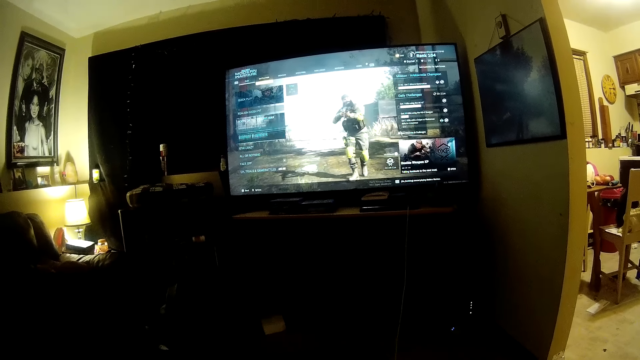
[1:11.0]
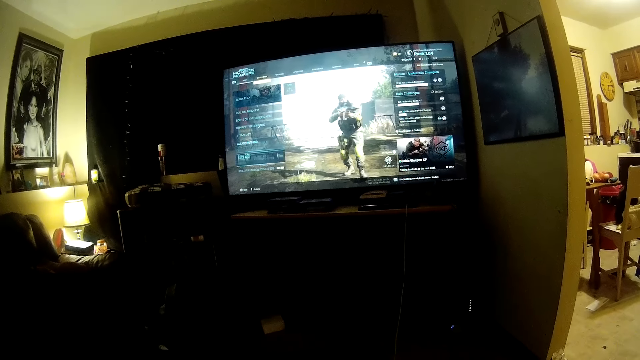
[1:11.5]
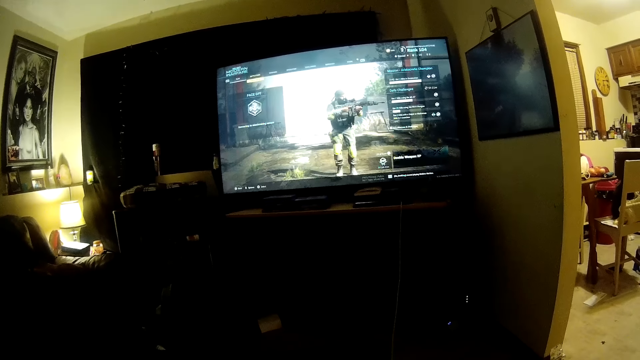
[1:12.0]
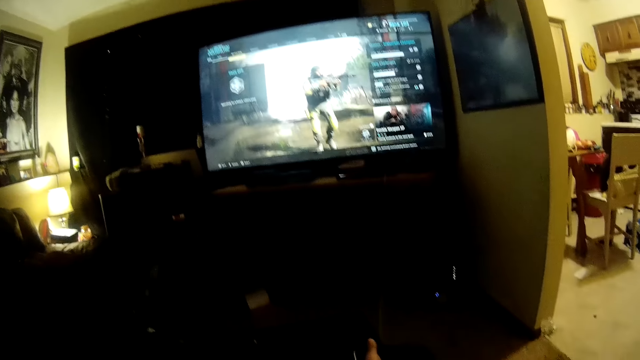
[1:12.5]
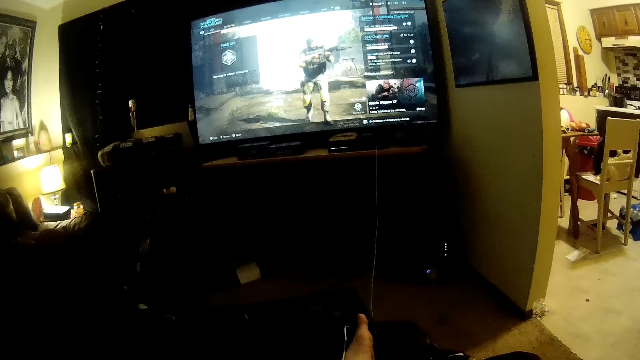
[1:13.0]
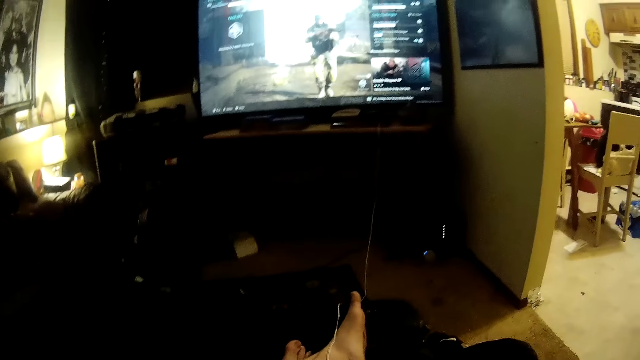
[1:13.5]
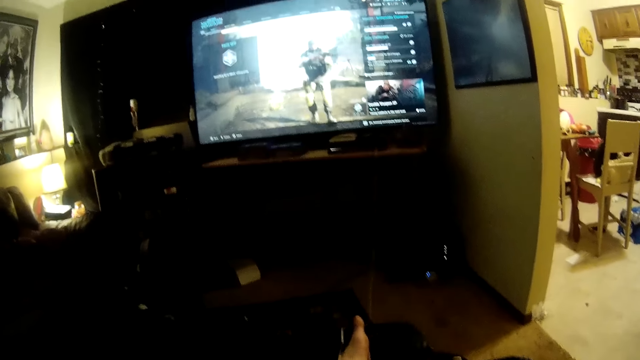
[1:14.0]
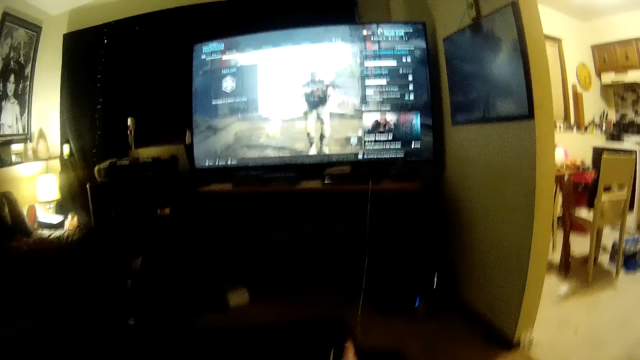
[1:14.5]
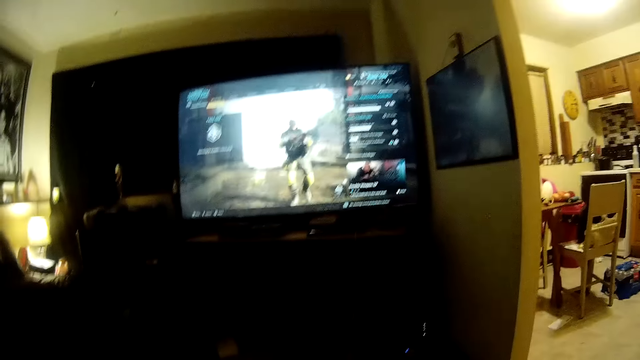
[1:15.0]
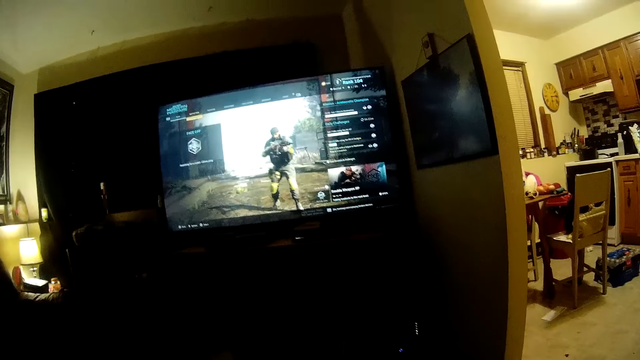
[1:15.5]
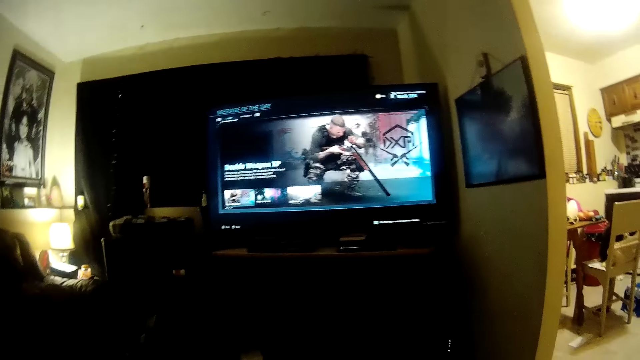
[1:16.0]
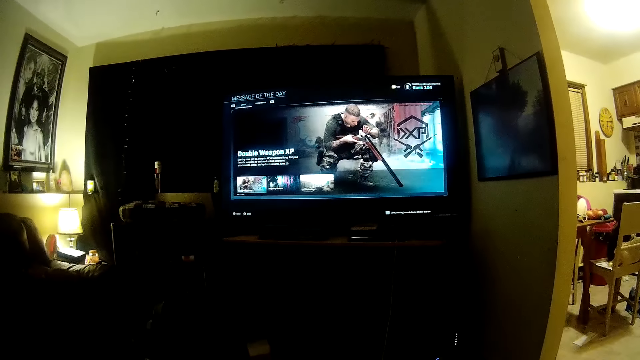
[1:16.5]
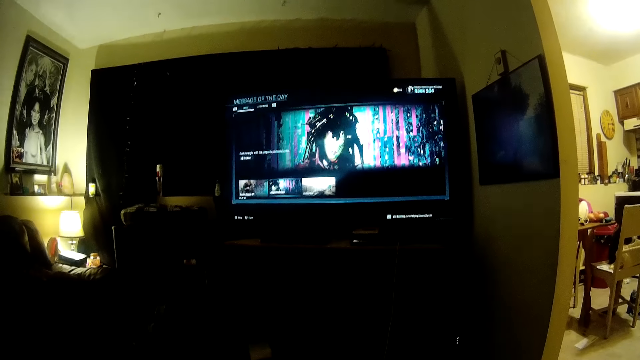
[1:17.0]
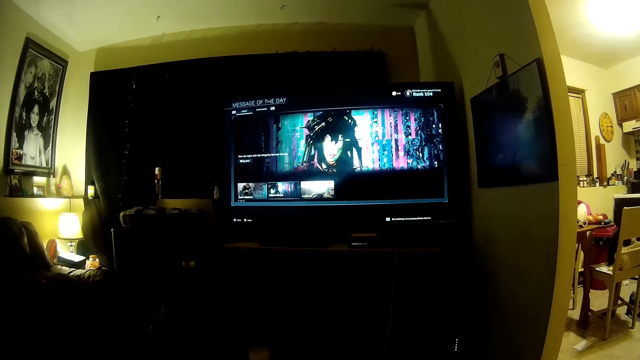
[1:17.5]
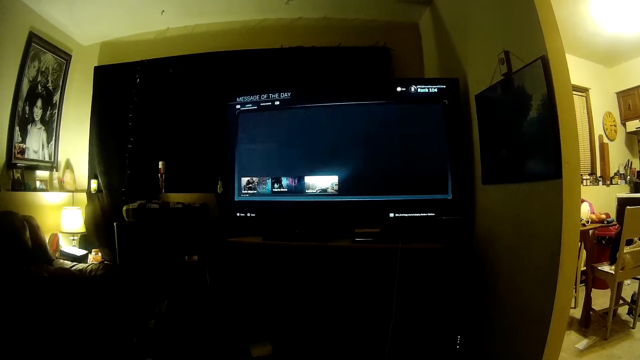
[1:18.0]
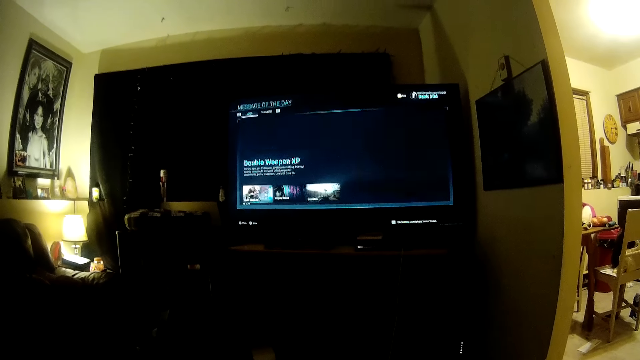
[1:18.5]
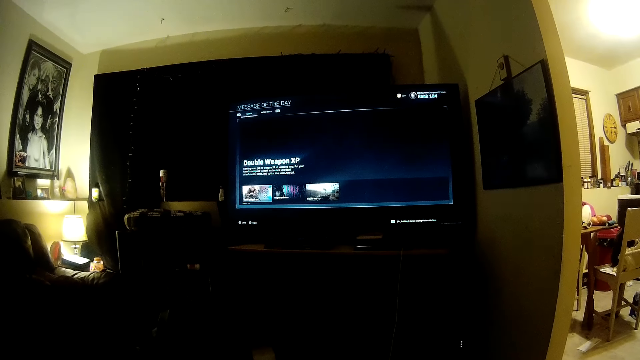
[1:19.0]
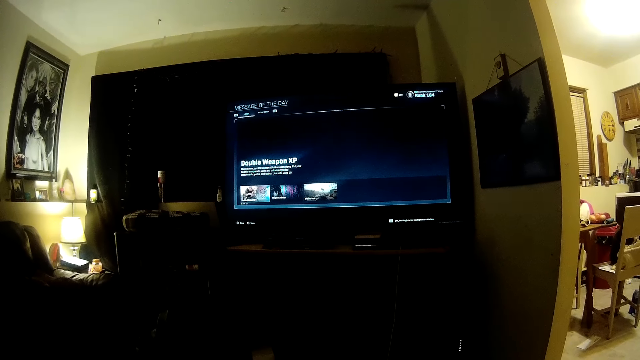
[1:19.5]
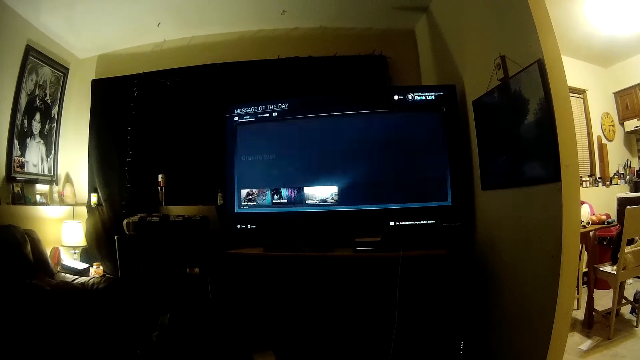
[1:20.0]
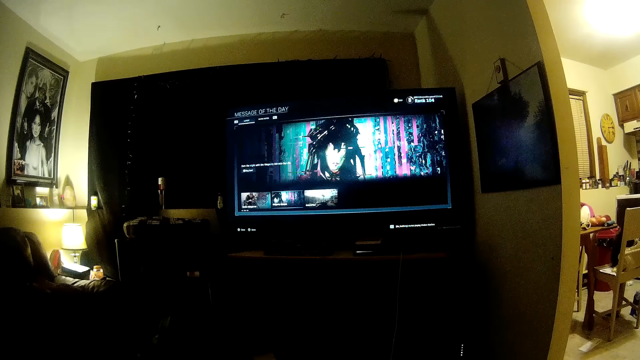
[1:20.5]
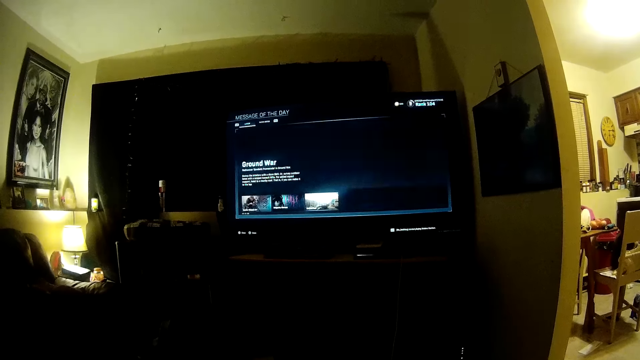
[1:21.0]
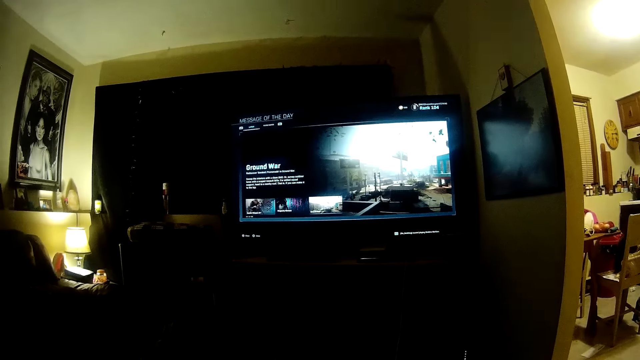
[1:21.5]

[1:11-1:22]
The camera wearer plays the video game. He adjusts the camera. He raises his right hand. He plays the video game. He selects options in the video game.

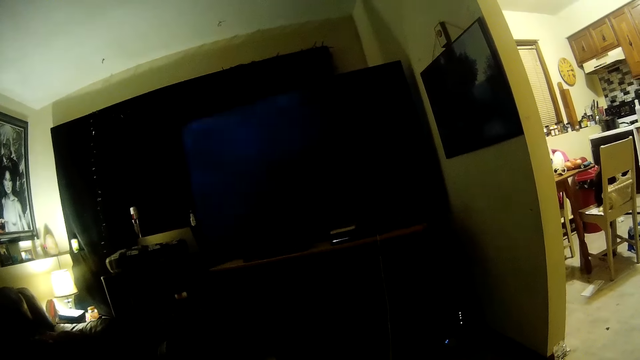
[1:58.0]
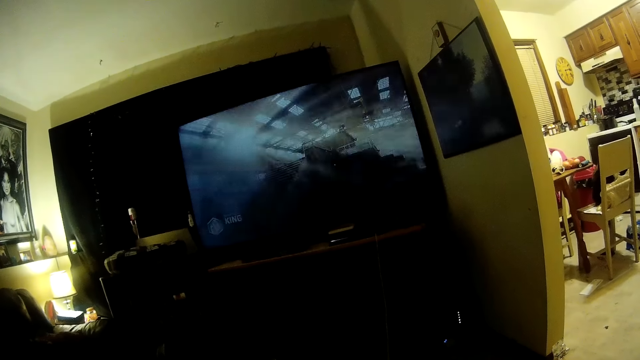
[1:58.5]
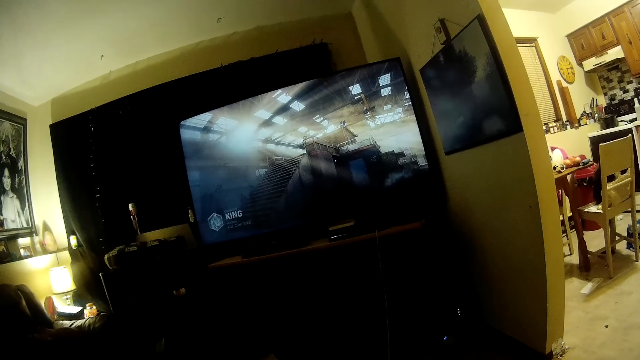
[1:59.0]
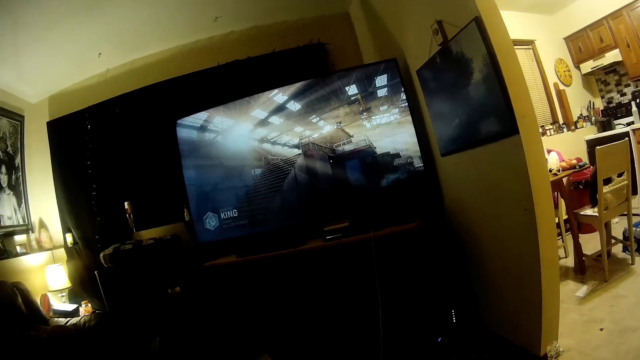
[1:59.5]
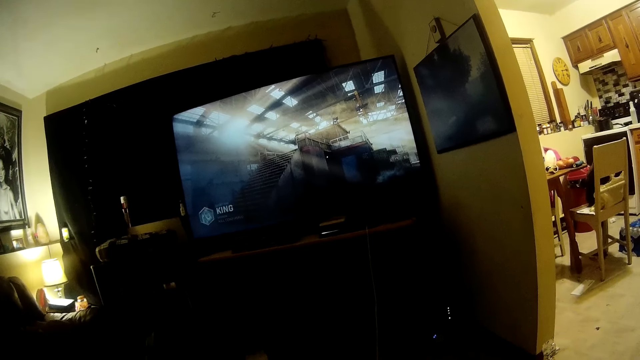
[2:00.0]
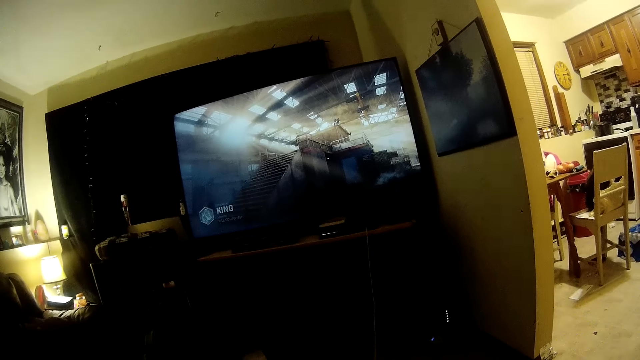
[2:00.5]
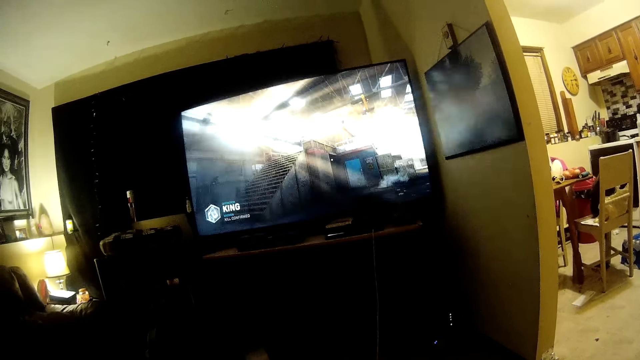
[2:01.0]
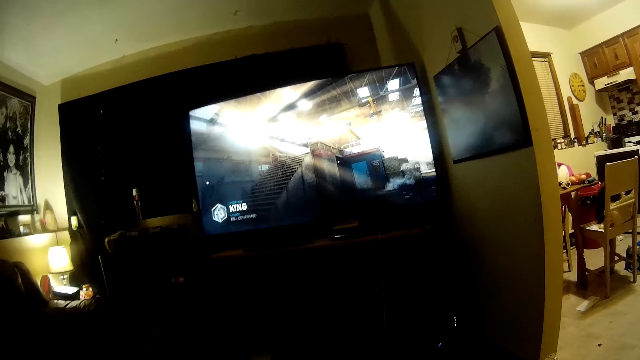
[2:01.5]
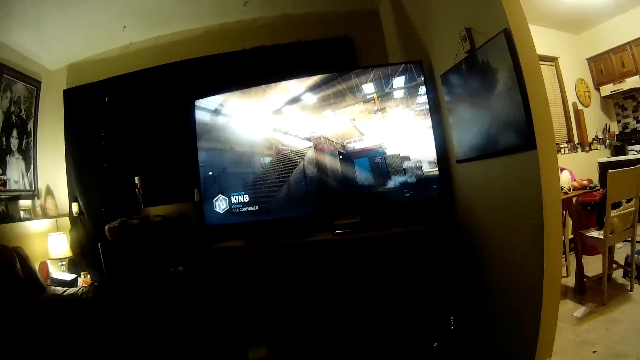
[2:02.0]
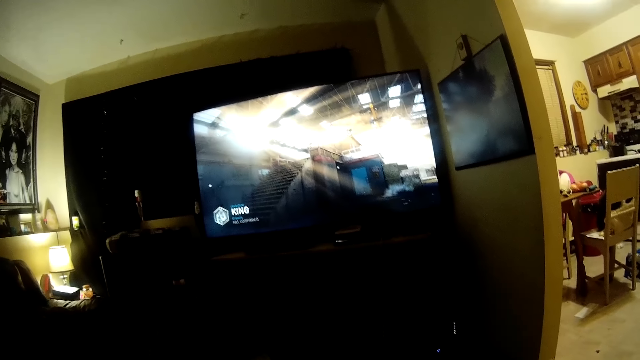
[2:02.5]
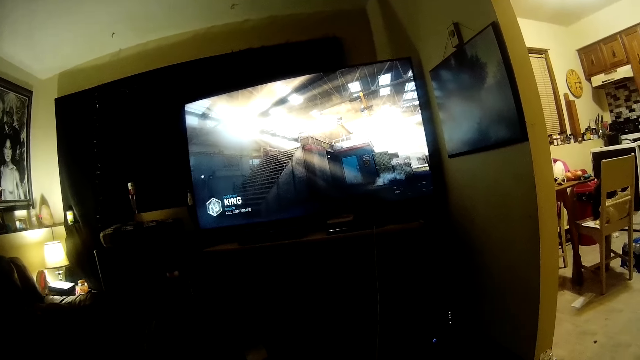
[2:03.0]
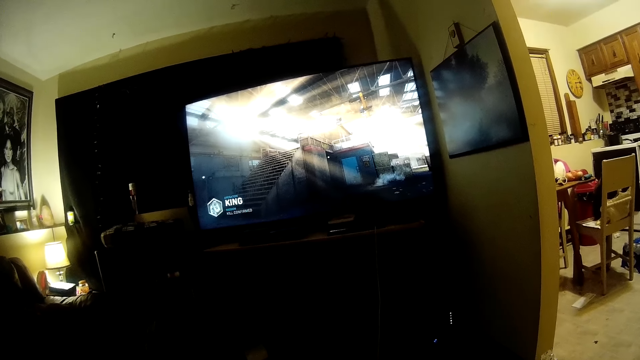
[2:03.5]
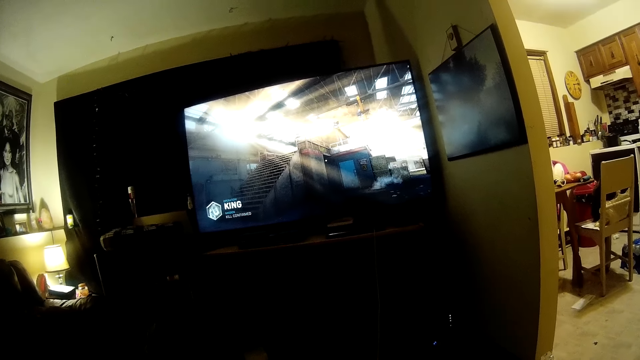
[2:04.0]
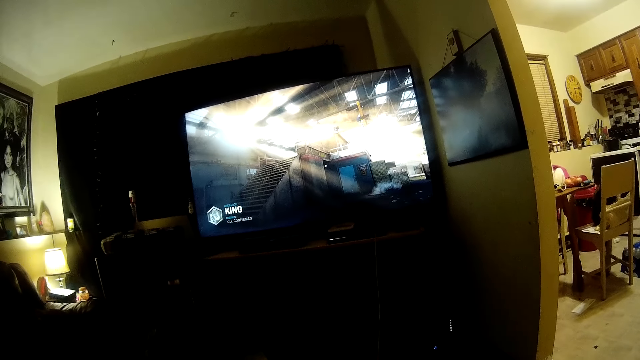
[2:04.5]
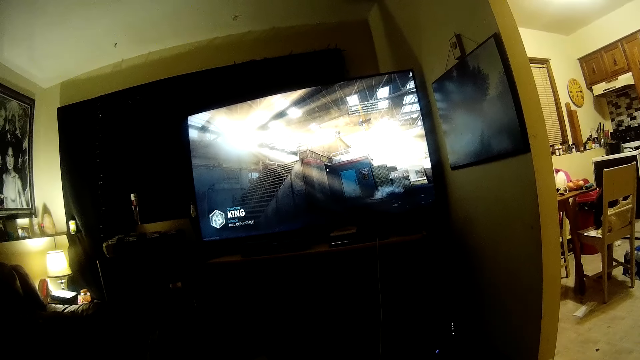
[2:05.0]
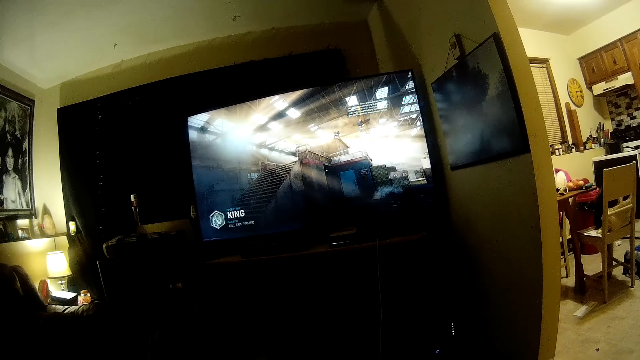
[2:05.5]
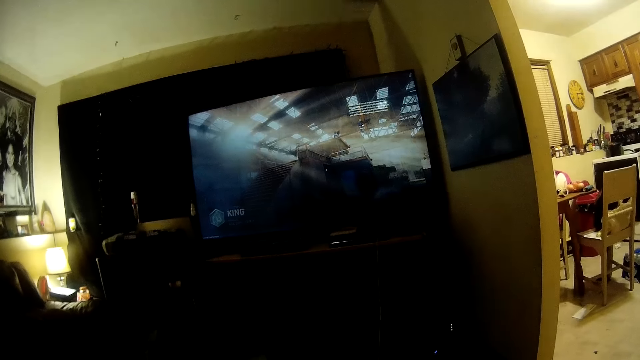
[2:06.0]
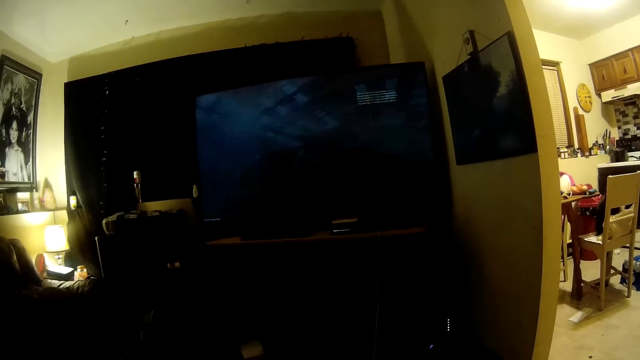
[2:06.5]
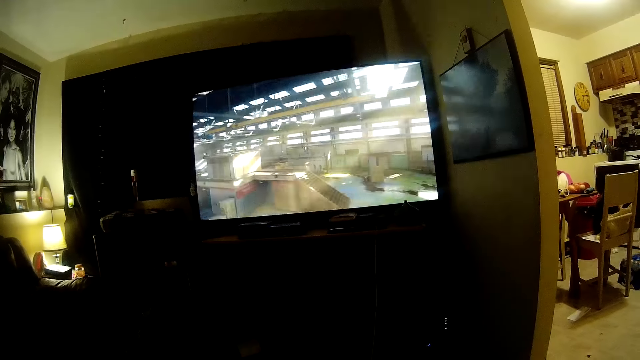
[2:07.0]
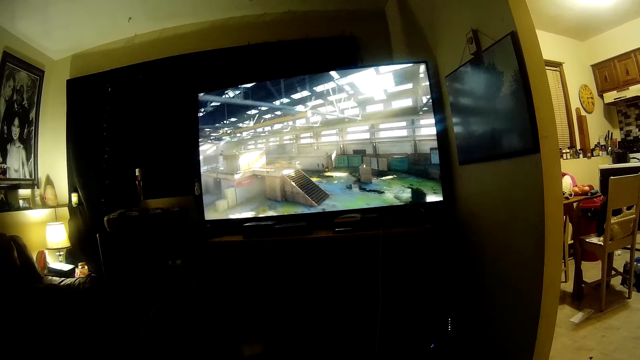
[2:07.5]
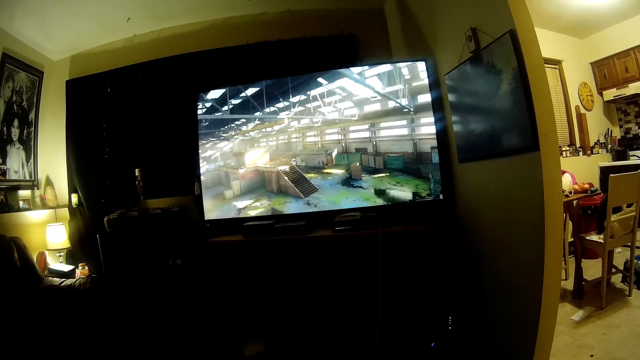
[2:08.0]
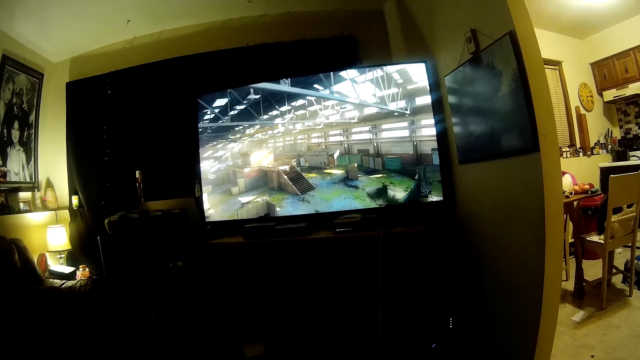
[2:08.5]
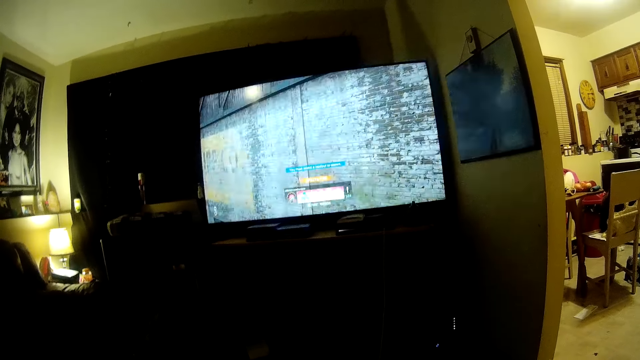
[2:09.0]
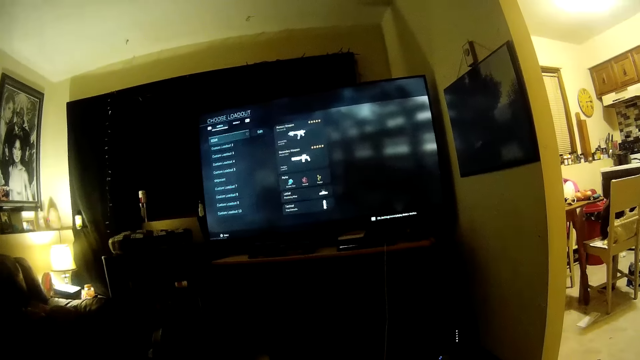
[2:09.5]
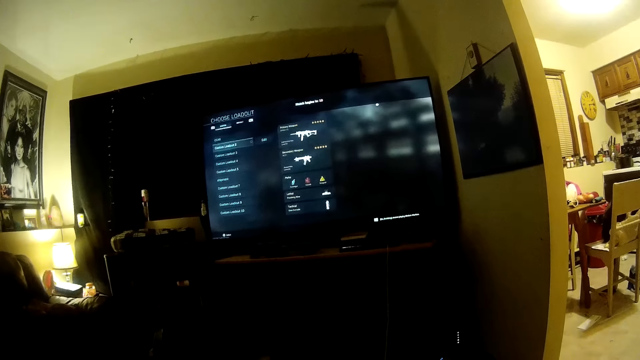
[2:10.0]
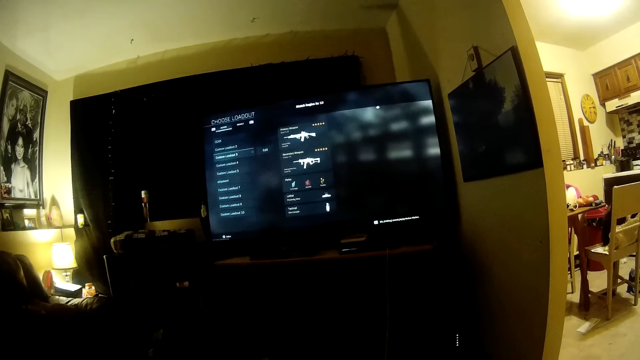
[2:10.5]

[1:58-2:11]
The camera wearer awaits the video game to load. They select a weapon in the video game.
